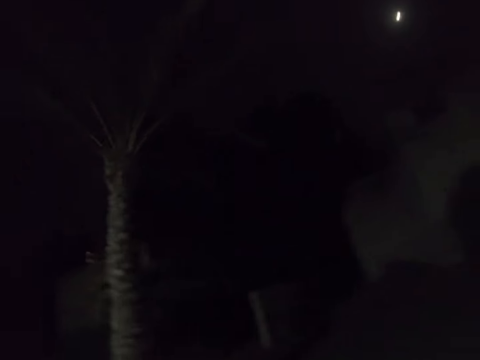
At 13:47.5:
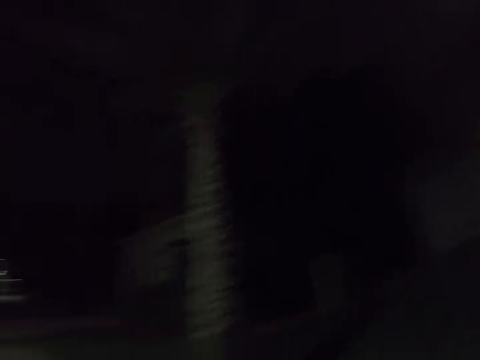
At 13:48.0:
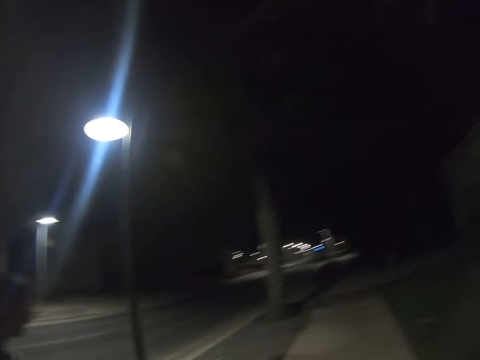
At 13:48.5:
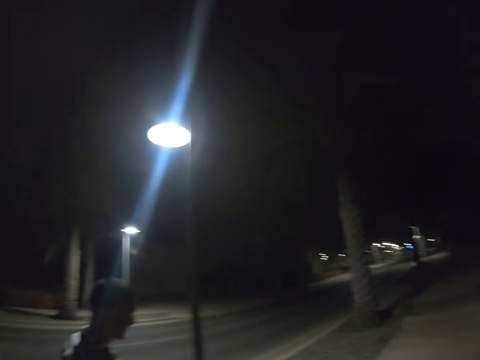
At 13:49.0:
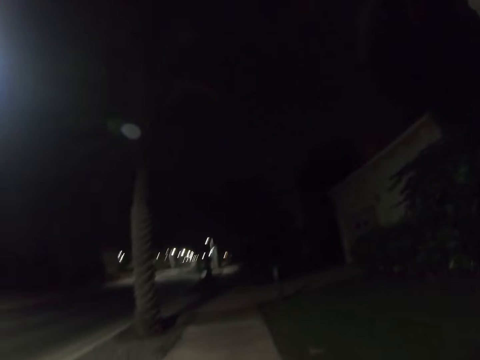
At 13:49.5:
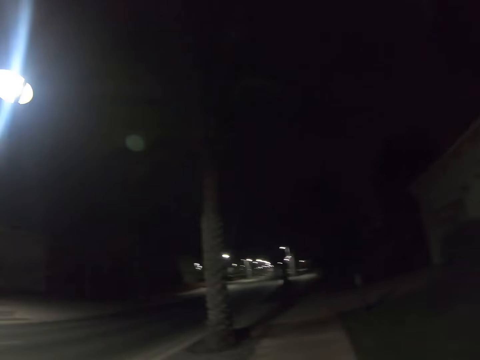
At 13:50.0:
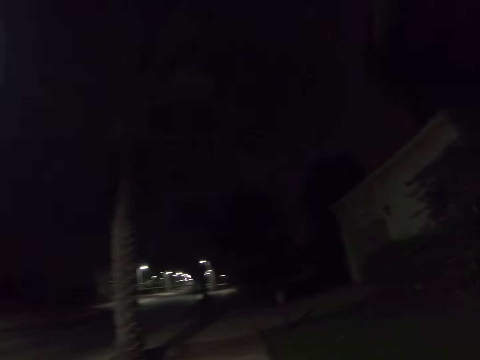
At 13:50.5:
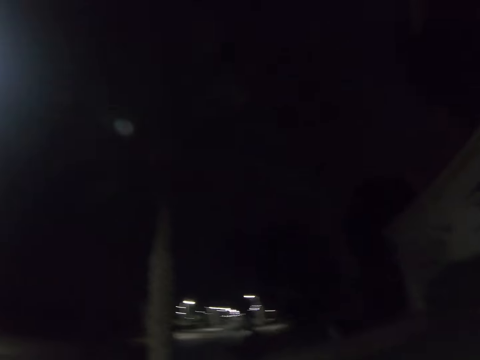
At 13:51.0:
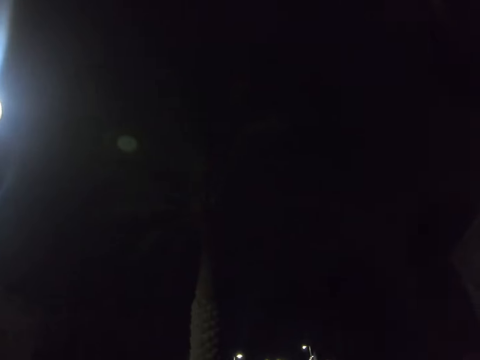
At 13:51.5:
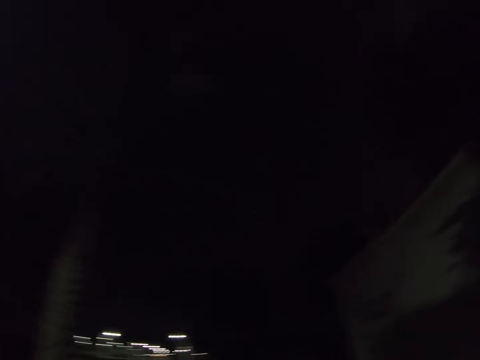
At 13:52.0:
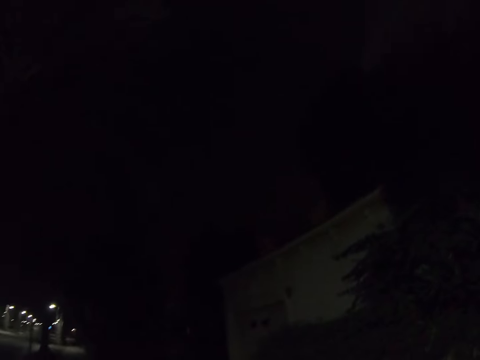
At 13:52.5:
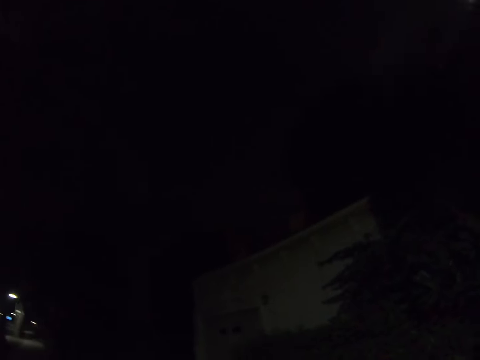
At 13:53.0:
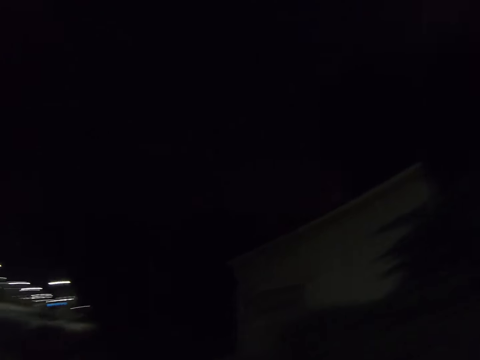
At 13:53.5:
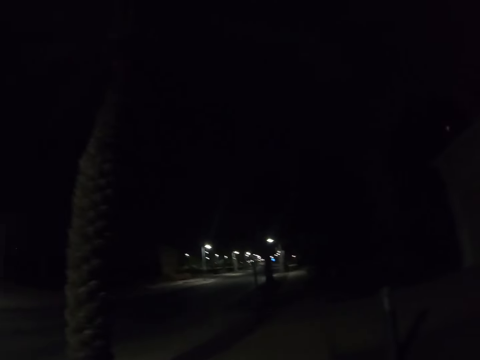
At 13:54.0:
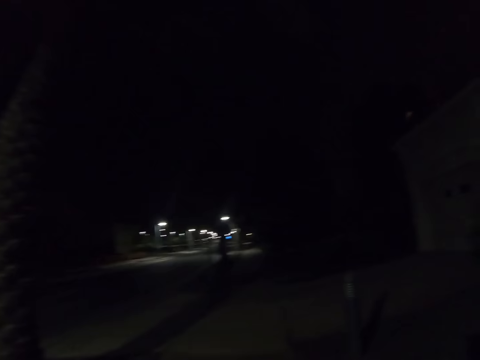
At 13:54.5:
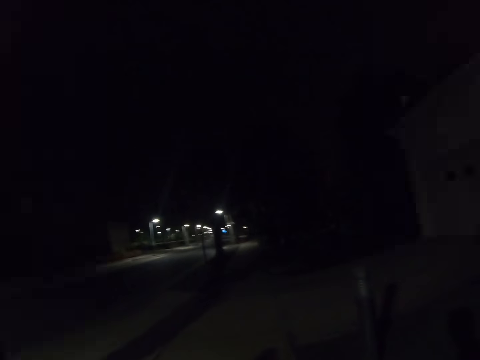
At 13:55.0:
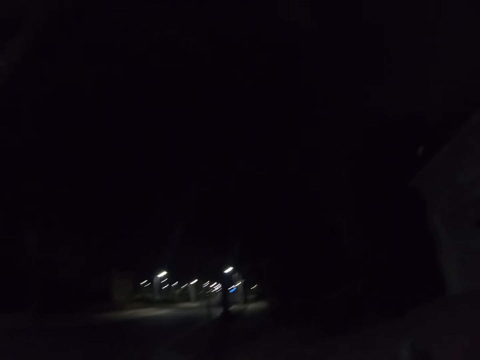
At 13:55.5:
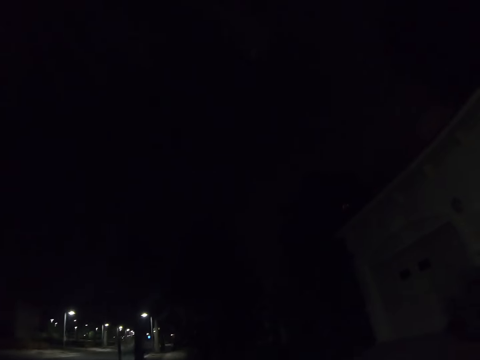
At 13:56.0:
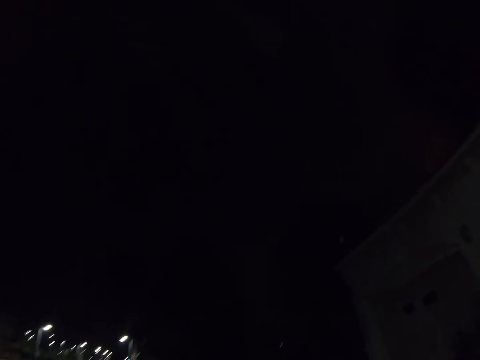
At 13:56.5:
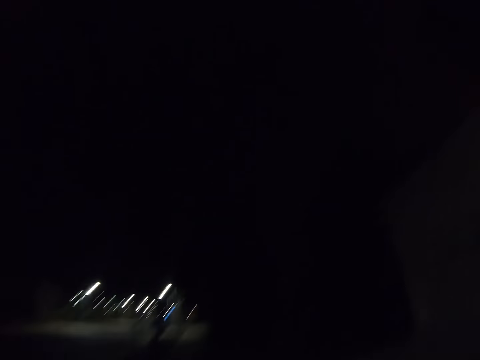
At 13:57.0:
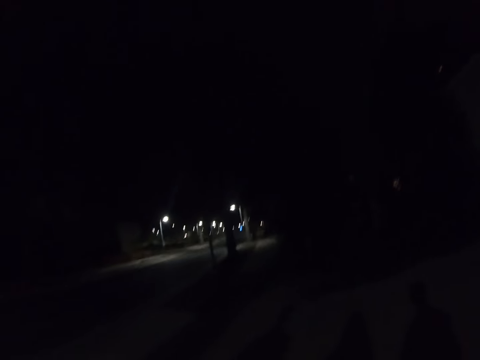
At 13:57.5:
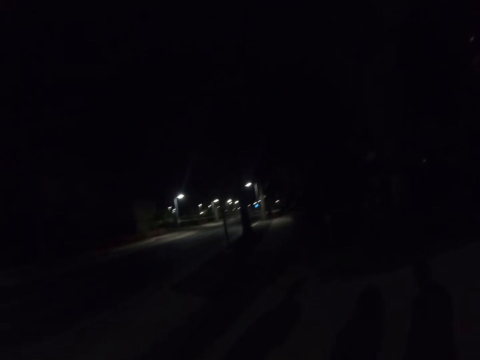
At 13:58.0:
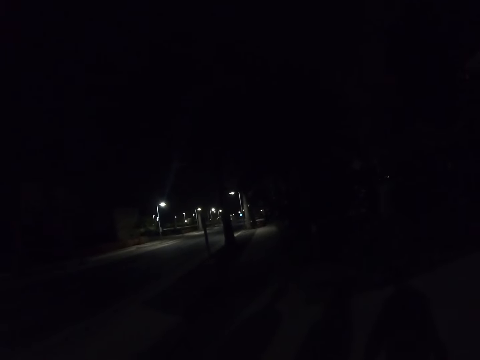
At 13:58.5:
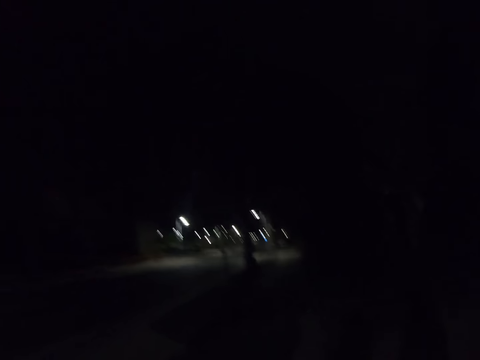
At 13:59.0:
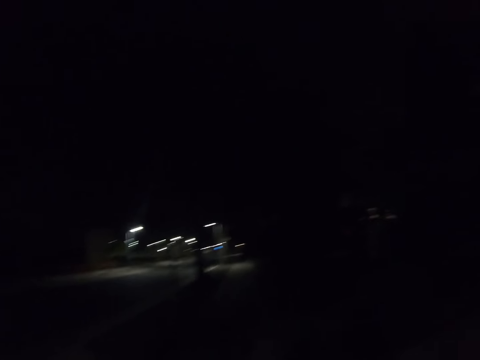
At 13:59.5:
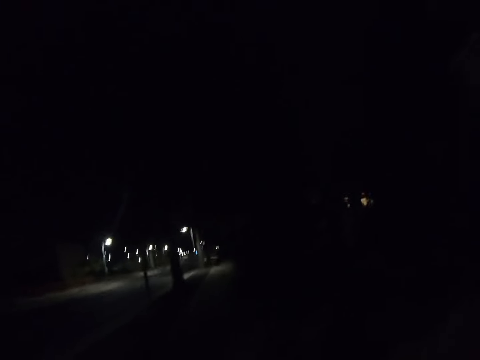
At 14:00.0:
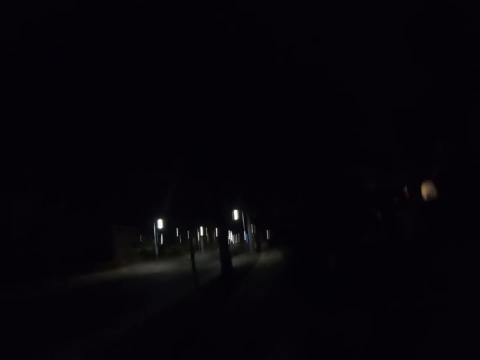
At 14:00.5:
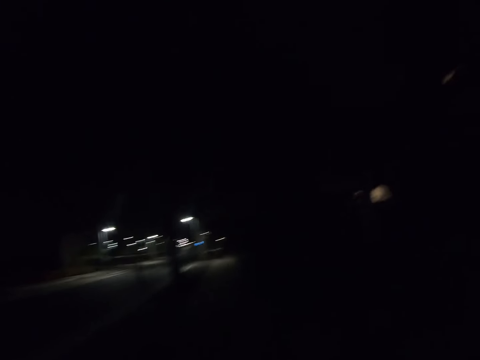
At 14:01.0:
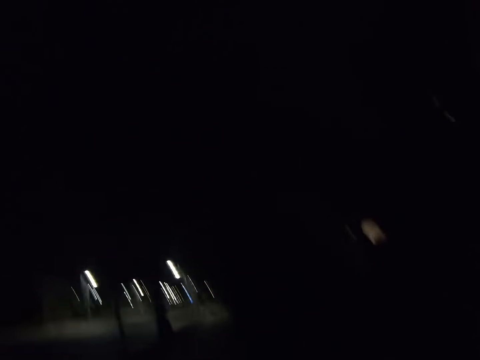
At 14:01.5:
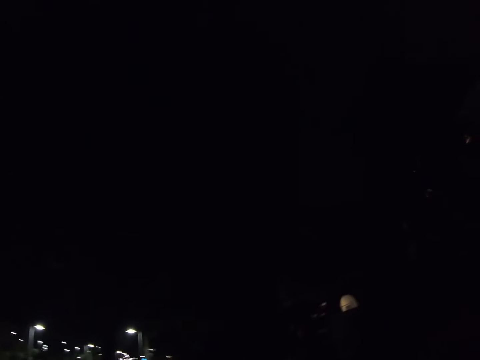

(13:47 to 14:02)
A man walks on the road. The camera wearer walks on the road.

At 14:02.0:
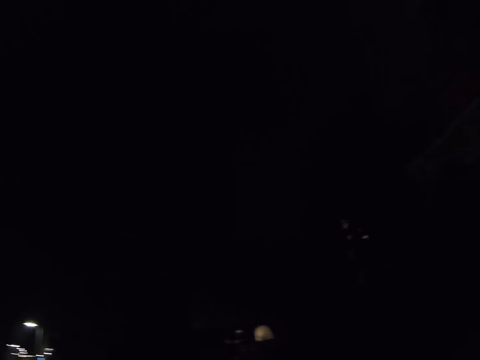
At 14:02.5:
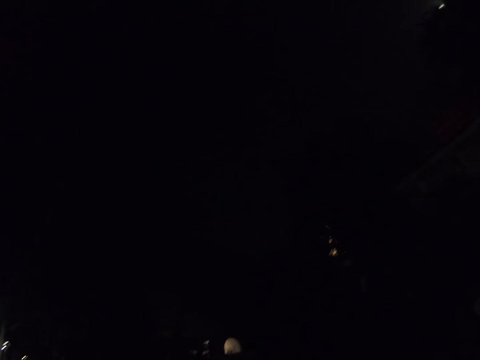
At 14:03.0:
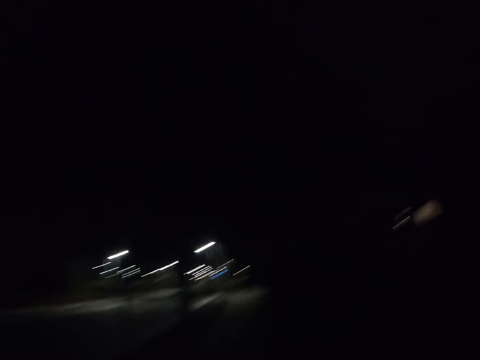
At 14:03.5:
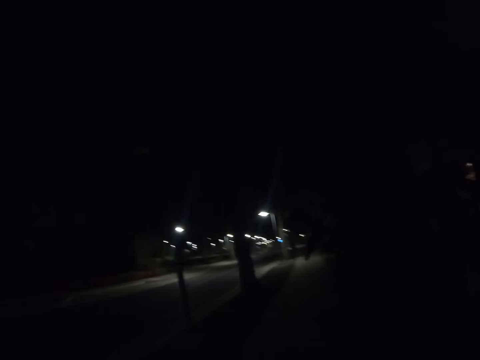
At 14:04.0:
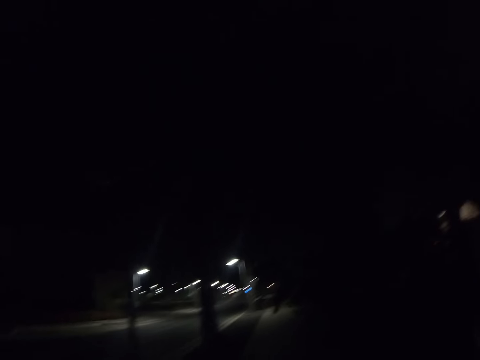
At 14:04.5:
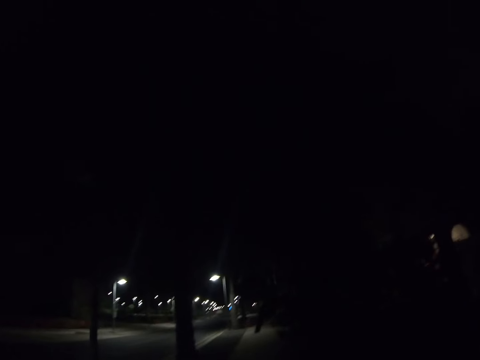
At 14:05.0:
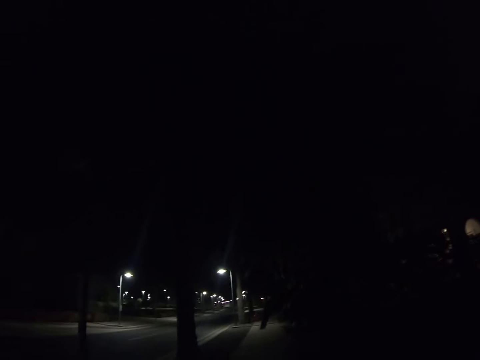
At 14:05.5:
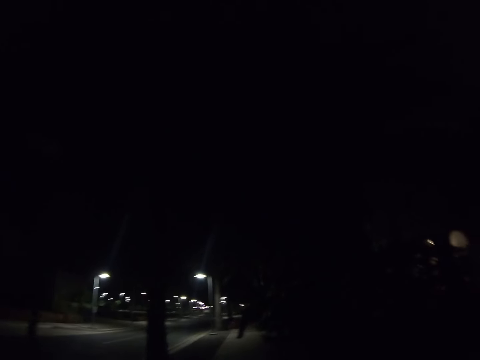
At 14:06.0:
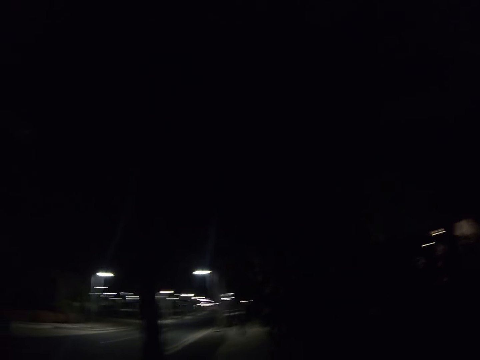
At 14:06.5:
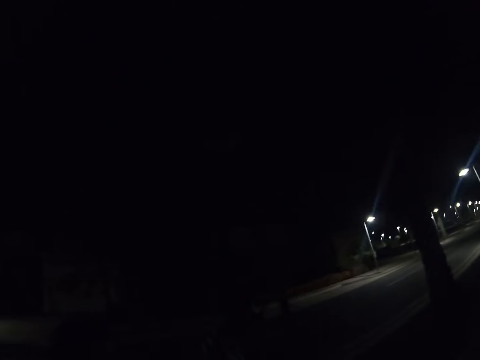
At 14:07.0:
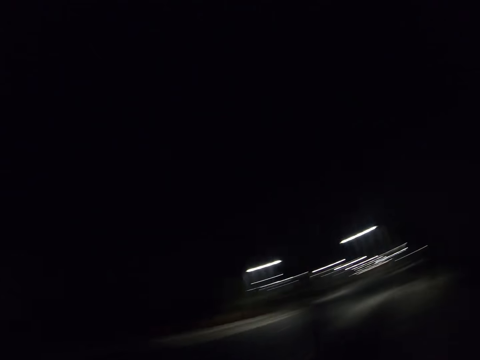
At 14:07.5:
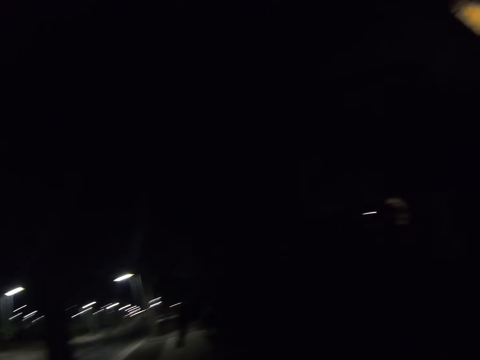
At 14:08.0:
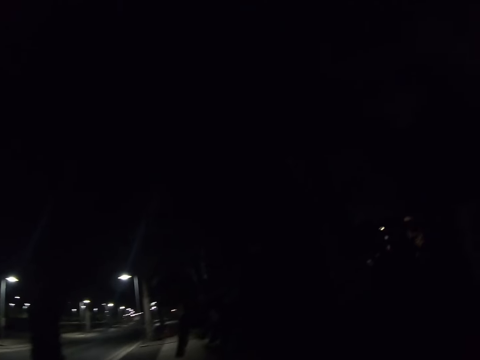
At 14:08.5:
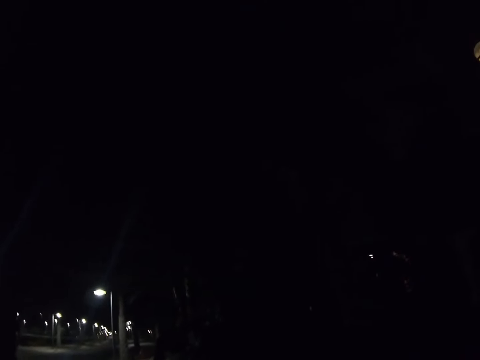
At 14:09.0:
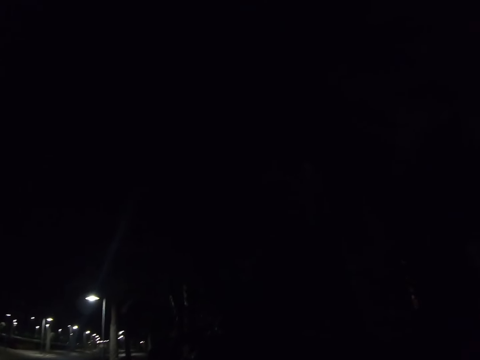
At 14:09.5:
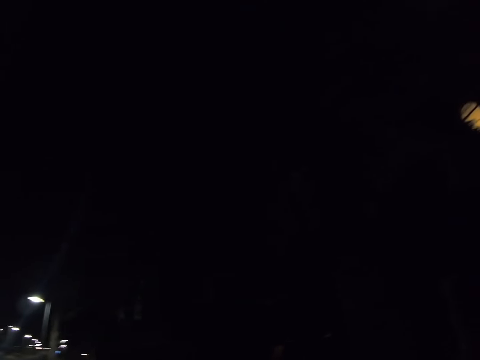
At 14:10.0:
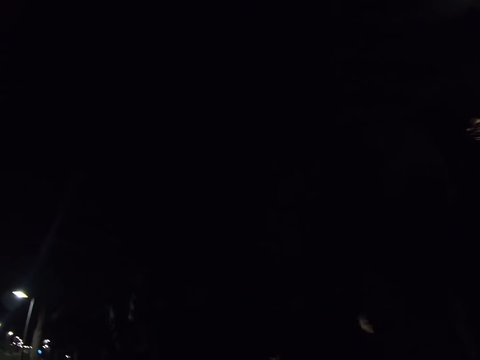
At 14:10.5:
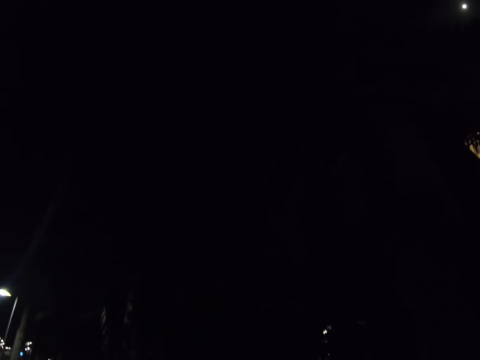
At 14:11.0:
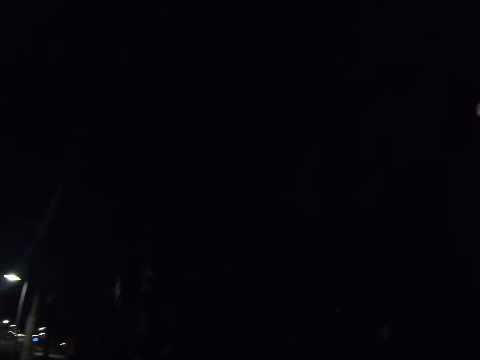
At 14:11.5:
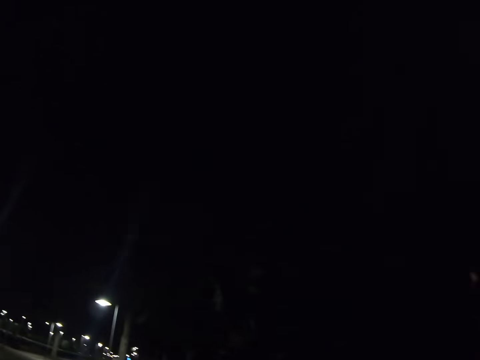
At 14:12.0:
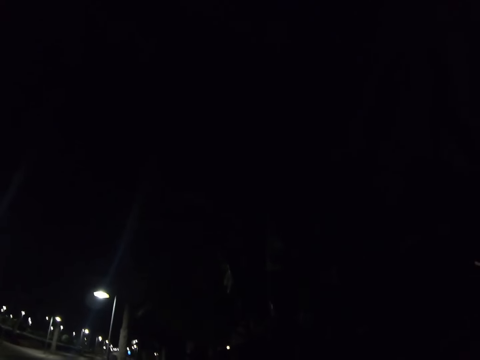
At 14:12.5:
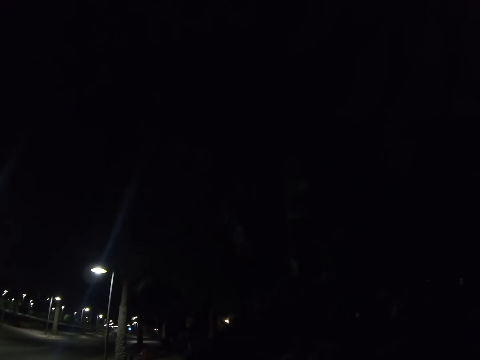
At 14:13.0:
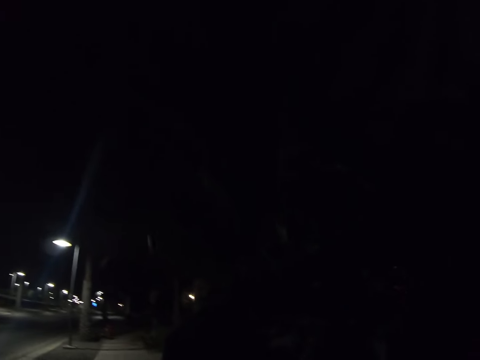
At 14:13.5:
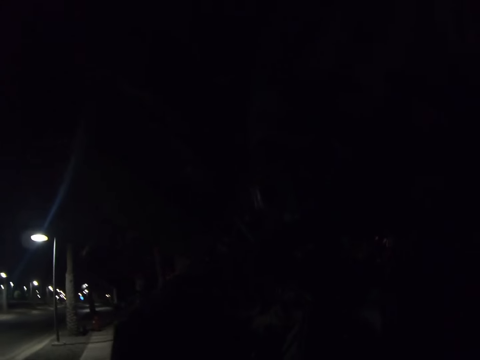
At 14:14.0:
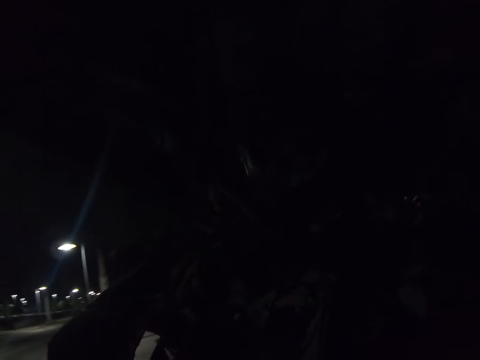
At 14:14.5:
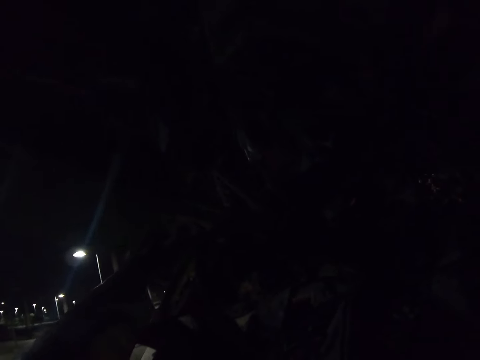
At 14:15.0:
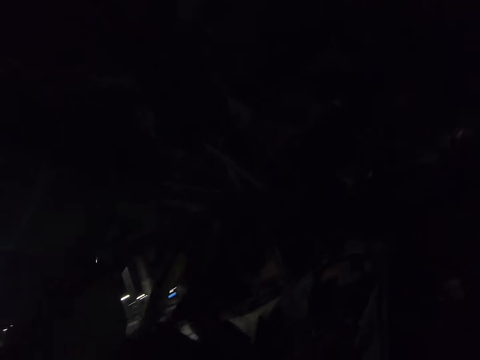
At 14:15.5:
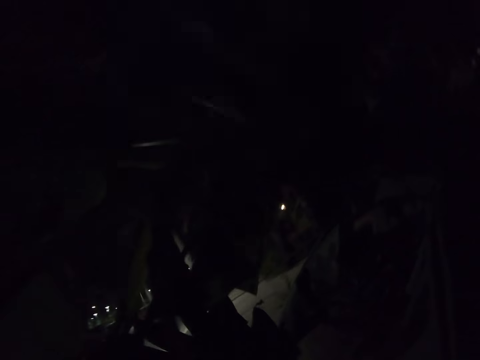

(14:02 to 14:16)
A woman walks on the road. A man walks on the road. The camera wearer walks on the road.
